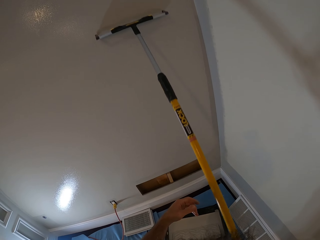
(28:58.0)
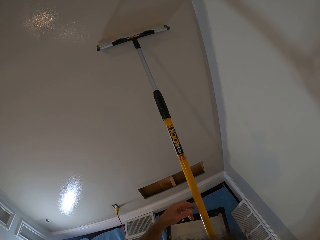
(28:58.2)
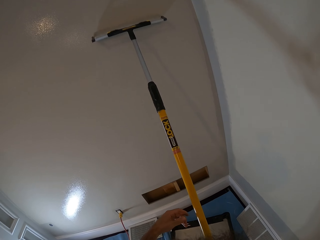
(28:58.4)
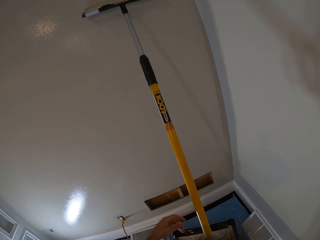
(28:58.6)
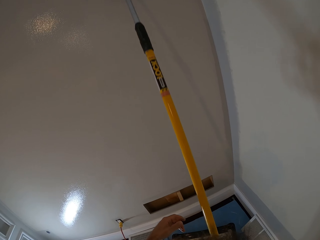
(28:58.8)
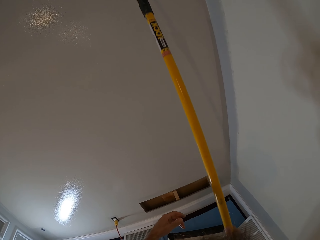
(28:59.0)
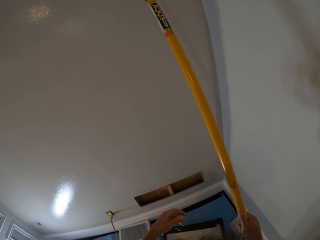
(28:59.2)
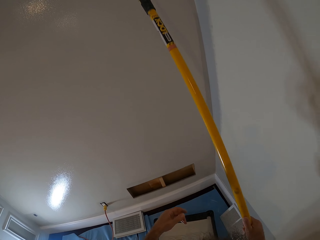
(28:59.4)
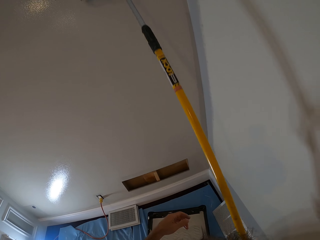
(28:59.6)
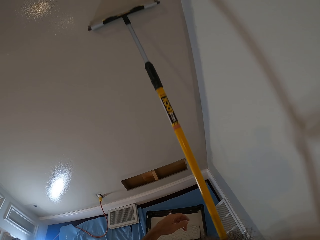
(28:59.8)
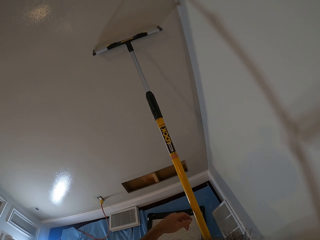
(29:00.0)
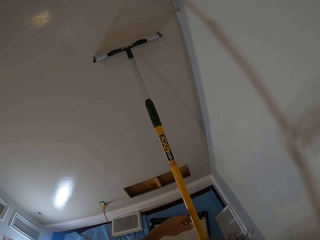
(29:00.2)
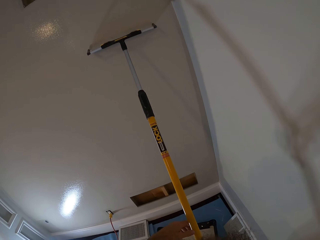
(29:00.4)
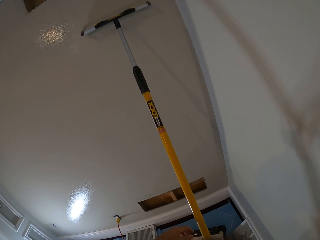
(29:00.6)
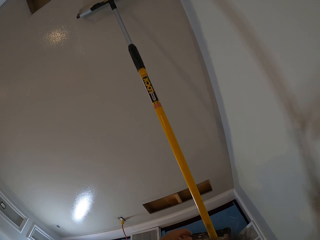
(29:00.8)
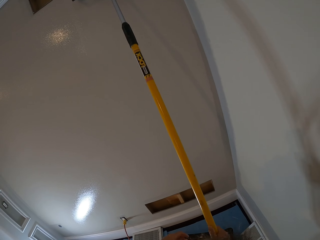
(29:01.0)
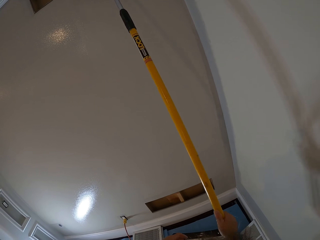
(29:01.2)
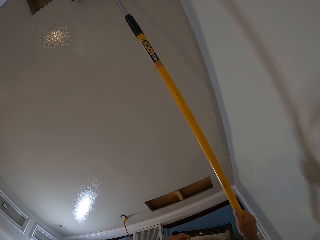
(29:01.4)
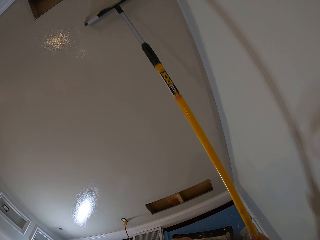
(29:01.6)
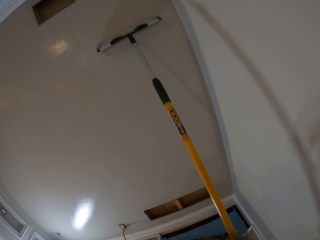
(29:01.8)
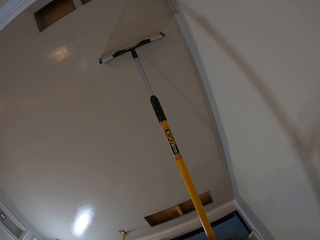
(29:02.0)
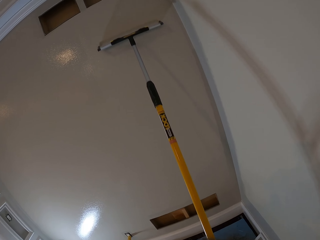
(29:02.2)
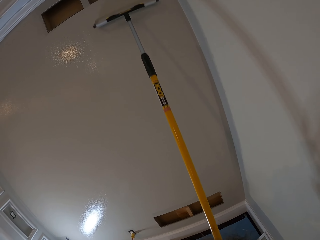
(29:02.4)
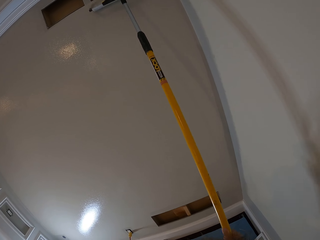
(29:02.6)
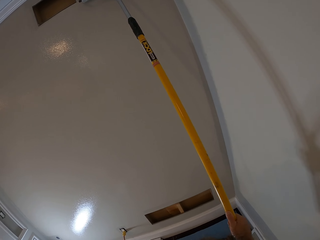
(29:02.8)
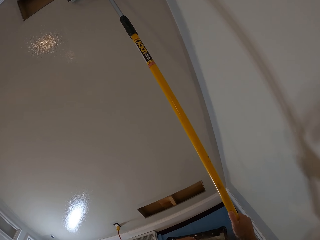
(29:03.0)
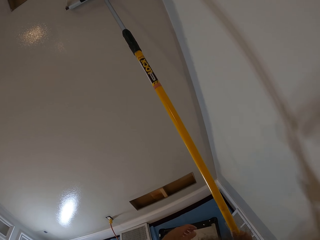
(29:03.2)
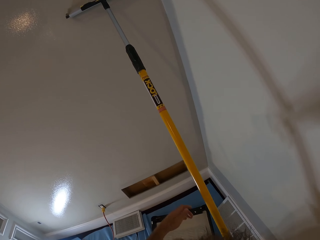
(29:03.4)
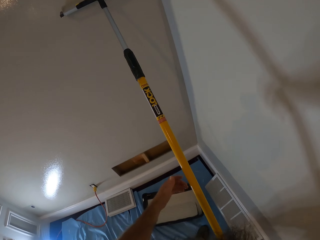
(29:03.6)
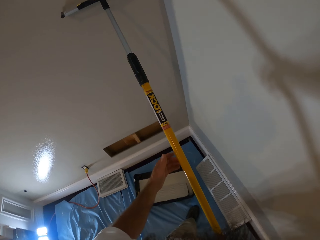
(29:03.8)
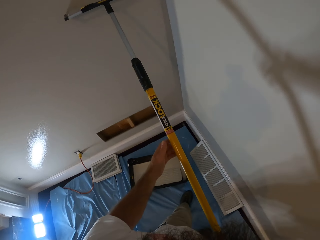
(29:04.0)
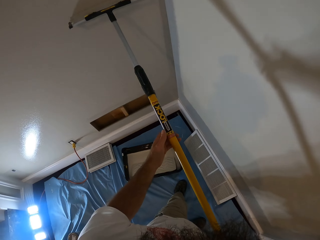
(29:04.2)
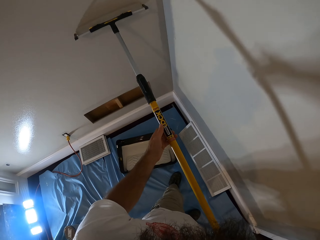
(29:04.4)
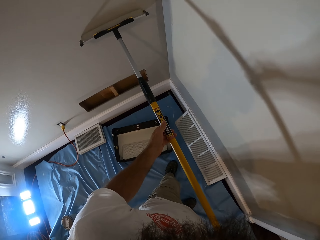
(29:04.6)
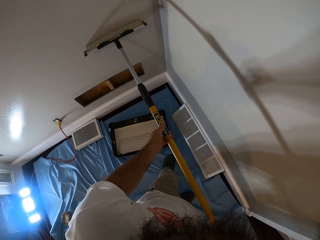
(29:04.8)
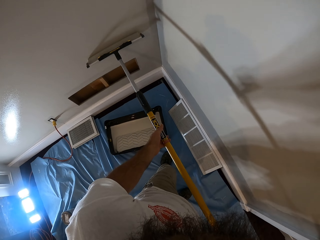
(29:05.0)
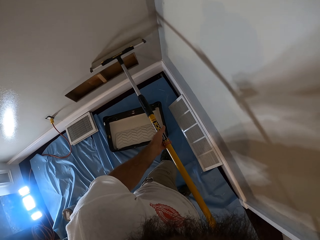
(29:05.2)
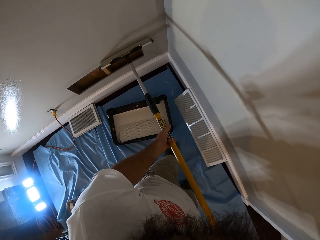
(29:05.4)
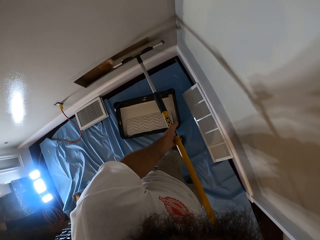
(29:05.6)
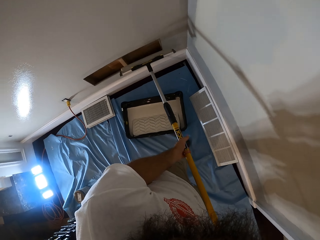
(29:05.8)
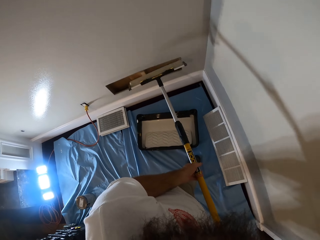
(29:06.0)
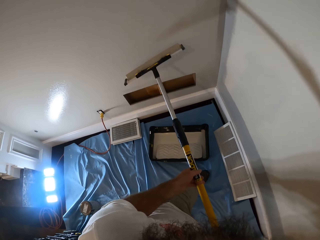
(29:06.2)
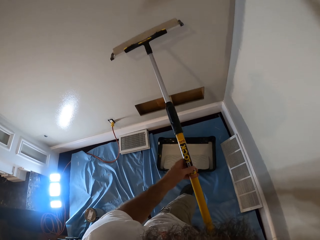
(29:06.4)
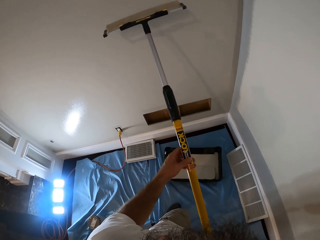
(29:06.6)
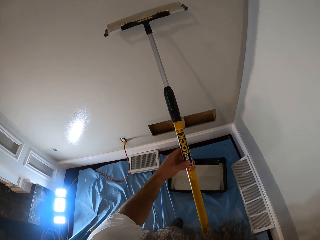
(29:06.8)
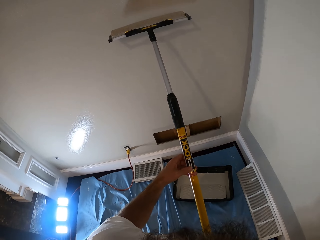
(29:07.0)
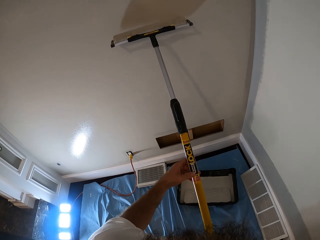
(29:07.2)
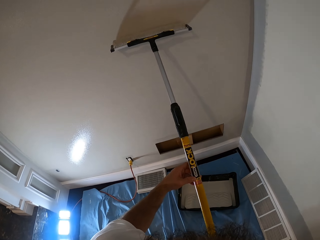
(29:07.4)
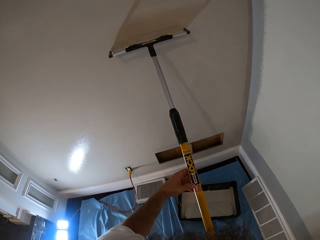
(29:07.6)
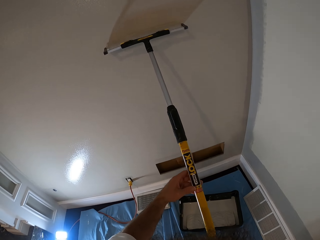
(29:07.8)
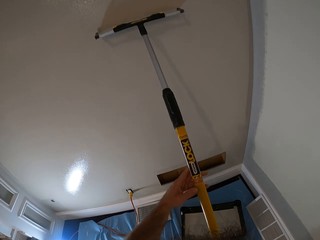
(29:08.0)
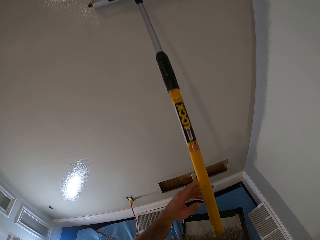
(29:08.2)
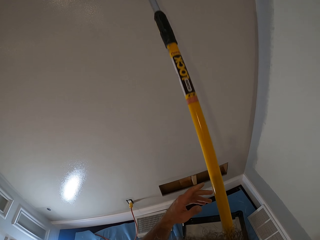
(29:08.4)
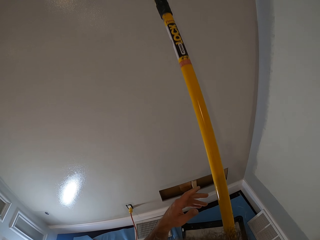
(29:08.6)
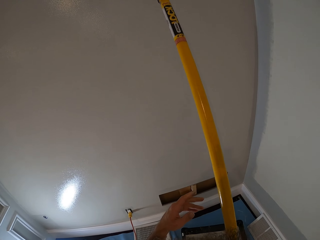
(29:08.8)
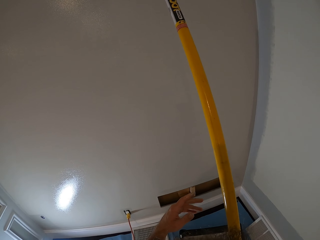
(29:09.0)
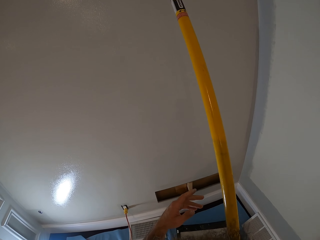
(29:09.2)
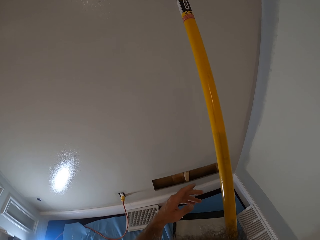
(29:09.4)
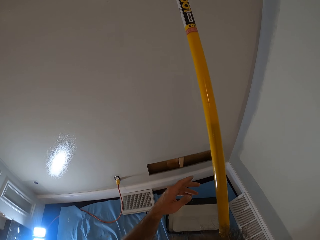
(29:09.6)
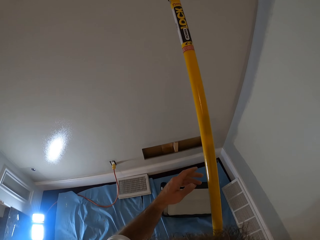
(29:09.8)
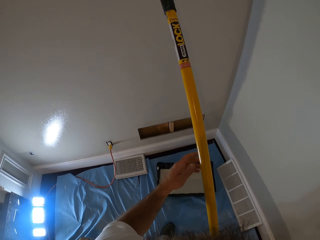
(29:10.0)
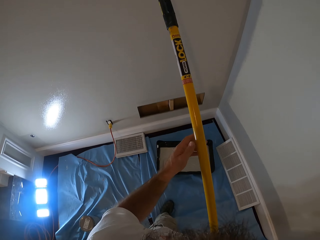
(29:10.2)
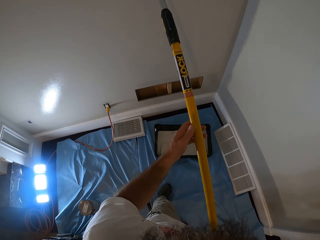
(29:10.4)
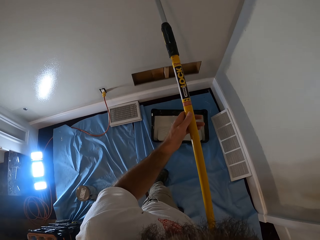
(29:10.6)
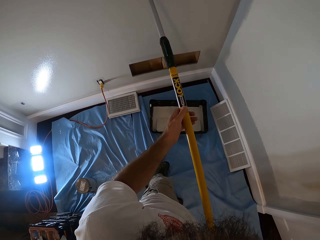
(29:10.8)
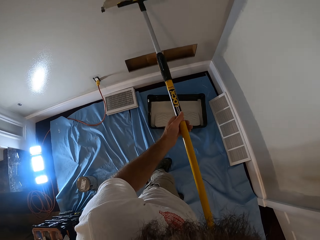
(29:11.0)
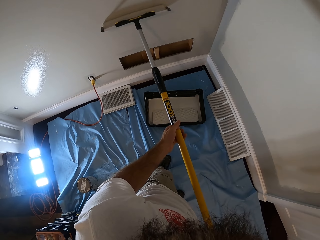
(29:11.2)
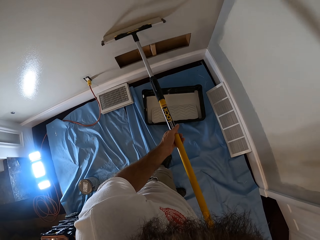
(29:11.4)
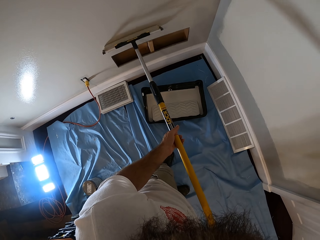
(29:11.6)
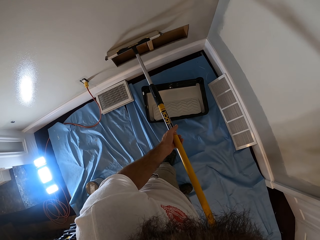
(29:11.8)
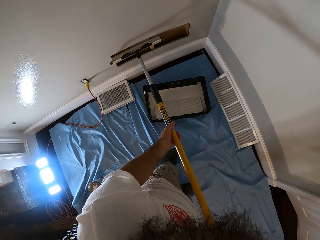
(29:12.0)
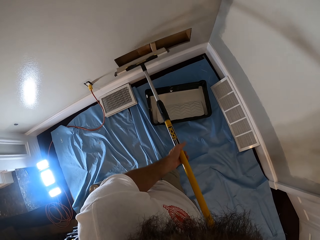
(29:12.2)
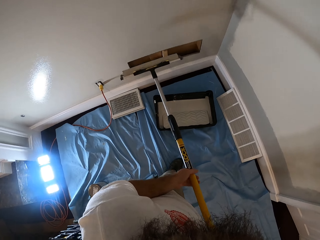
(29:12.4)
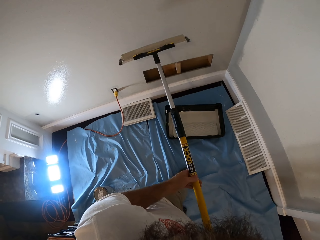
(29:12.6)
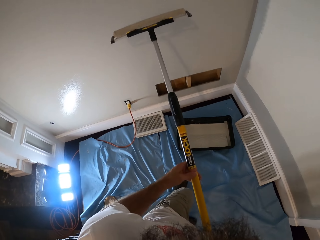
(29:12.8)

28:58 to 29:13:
The camera wearer holds the roller with both hands. They paint the wall. They stare at the wall. They paint the wall.

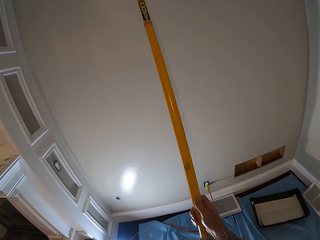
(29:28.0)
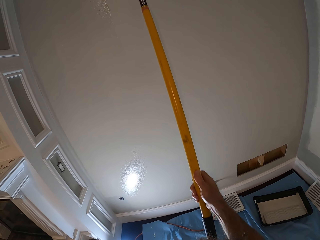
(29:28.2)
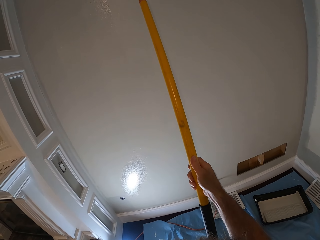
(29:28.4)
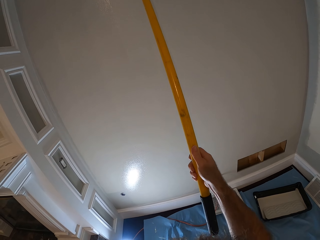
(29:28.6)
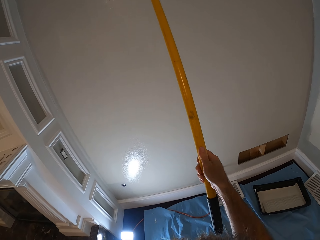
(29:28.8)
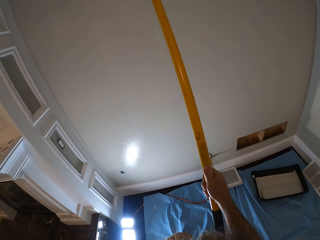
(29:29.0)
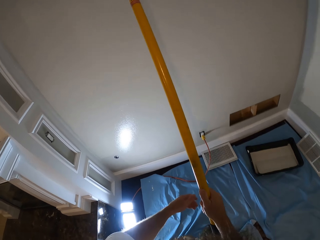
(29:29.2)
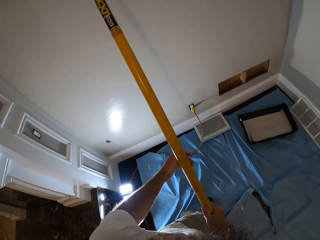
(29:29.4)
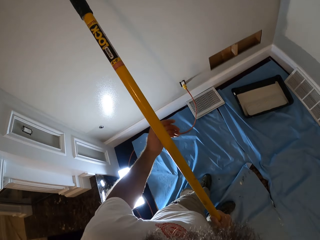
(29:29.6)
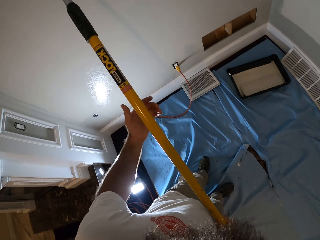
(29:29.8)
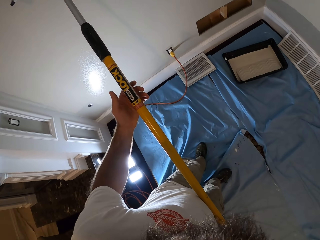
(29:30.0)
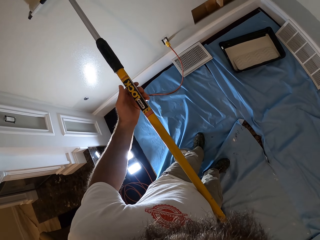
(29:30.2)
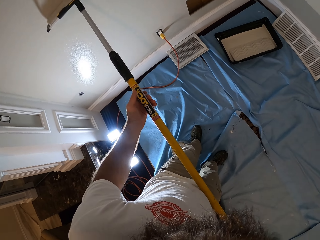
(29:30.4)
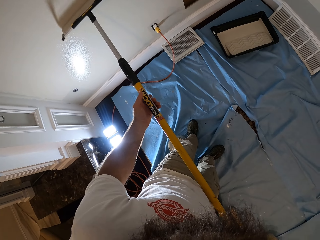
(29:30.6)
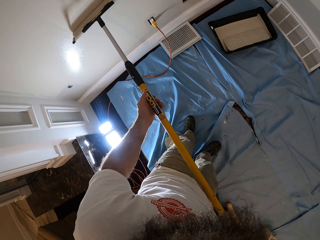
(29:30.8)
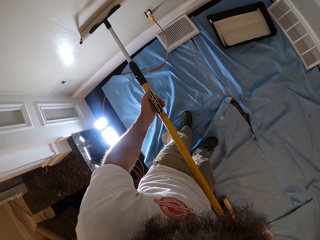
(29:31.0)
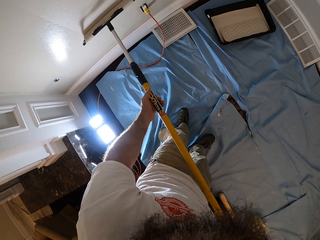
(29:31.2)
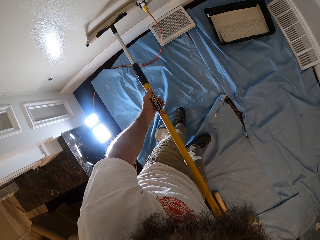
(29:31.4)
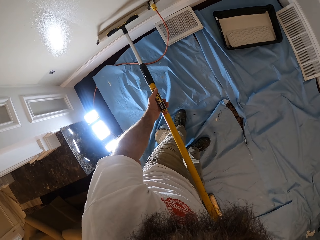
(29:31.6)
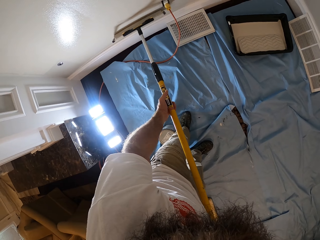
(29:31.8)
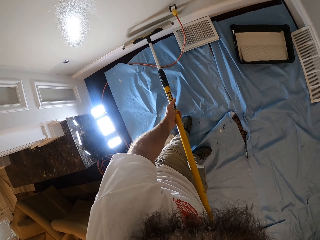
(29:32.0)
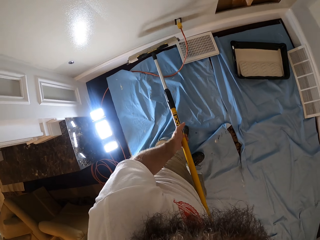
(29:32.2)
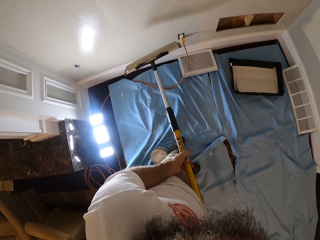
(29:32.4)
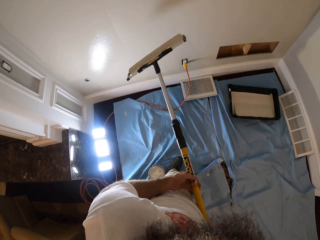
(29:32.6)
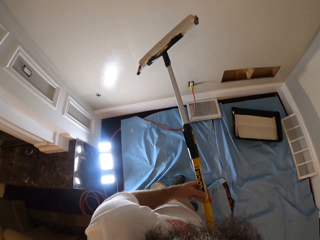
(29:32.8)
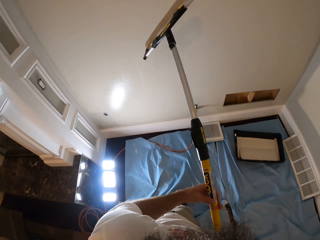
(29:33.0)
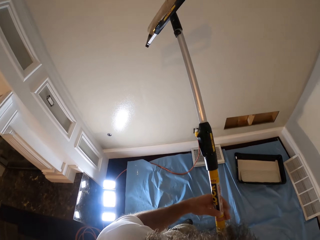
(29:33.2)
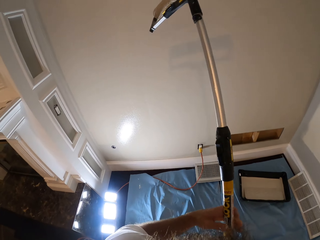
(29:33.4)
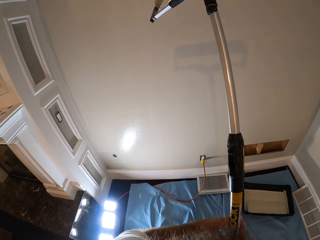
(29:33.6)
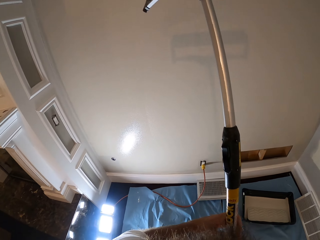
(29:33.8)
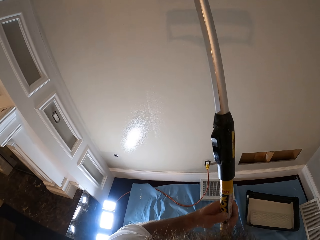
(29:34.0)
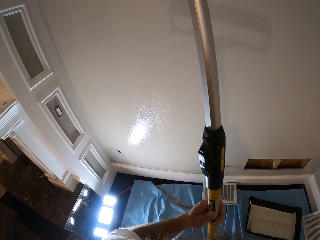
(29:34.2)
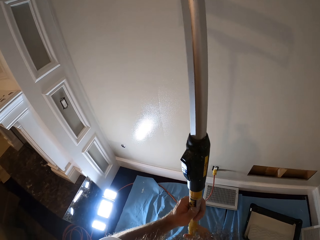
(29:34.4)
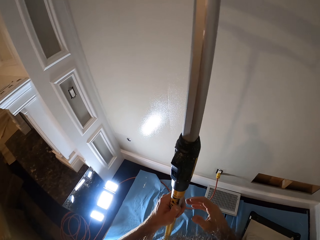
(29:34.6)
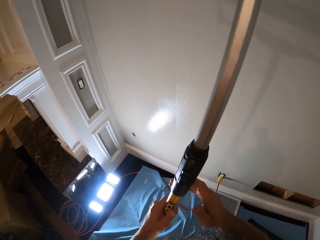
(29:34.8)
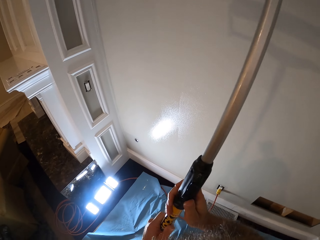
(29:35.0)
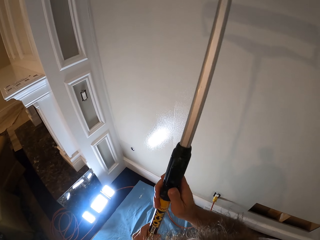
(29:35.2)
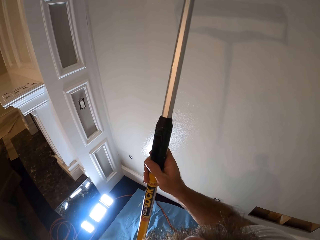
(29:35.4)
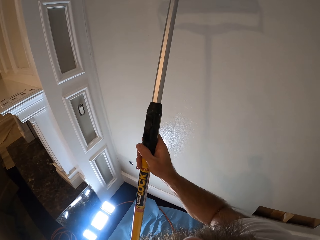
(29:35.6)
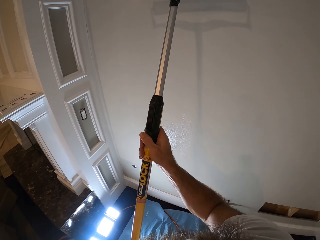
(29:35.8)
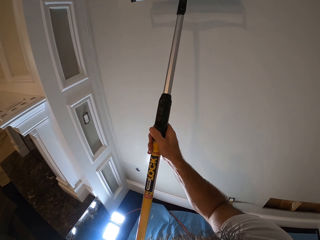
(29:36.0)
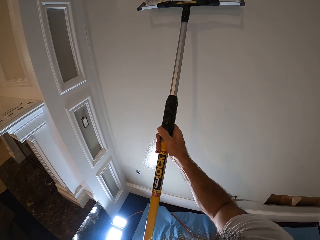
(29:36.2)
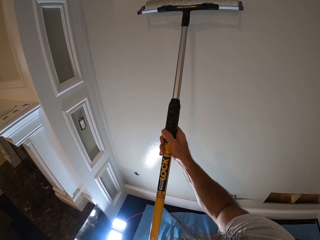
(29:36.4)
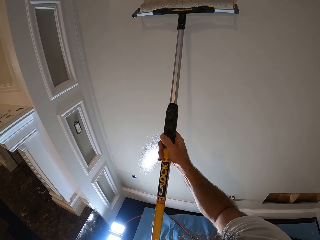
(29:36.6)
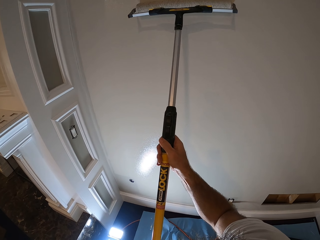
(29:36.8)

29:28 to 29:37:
The camera wearer holds the roller. They paint the wall. They stare at the wall. They hold the roller with both hands.
